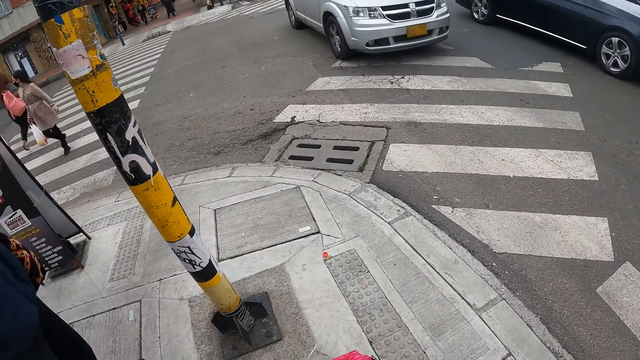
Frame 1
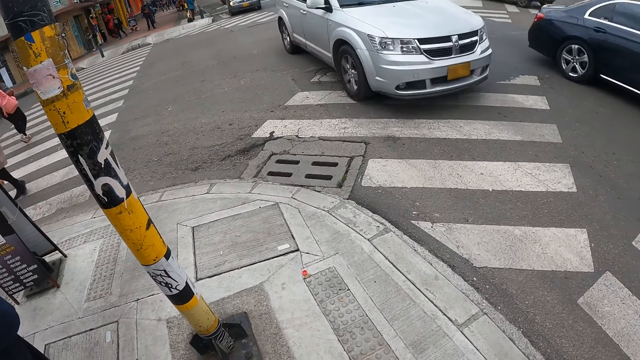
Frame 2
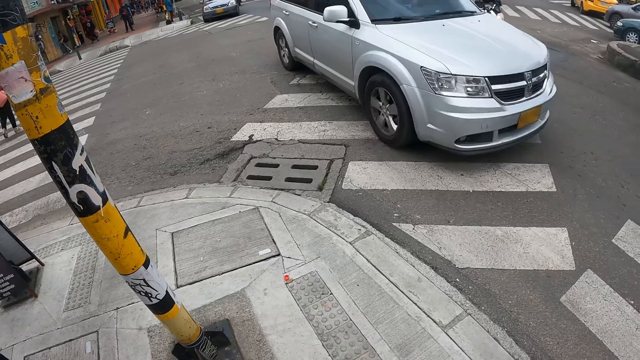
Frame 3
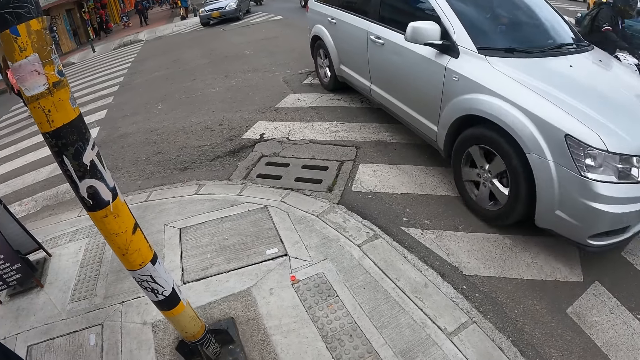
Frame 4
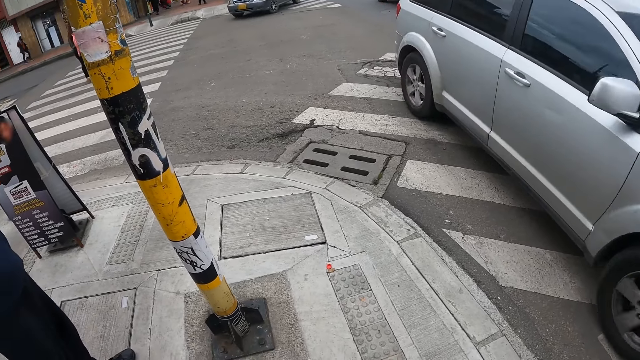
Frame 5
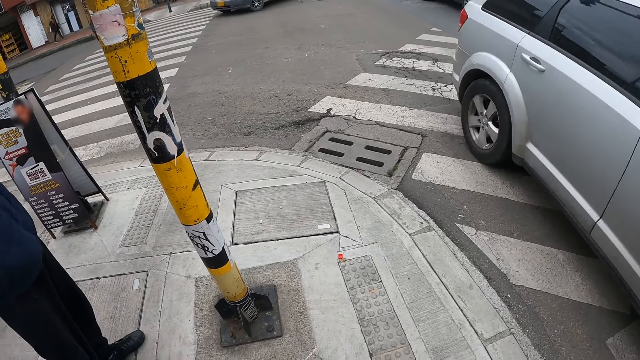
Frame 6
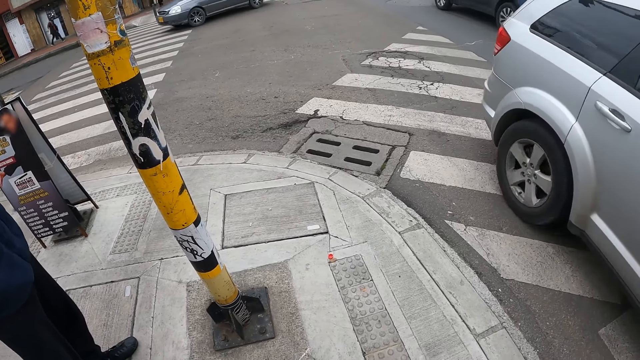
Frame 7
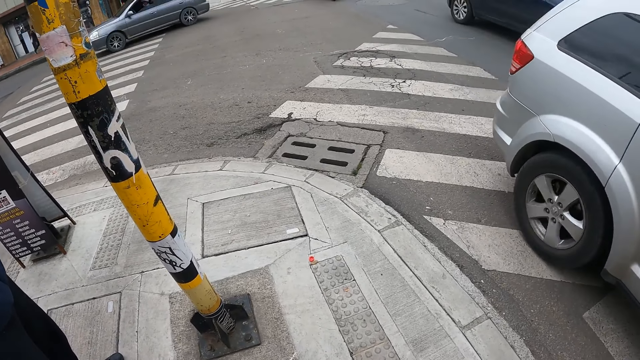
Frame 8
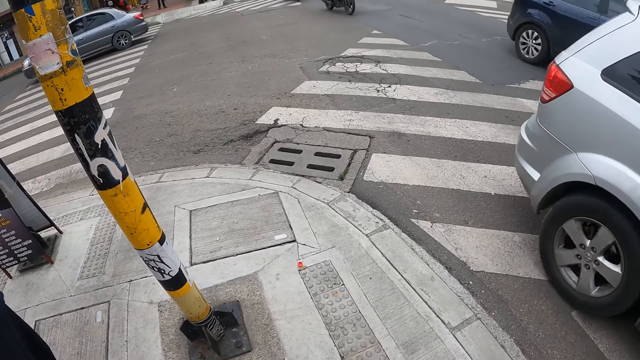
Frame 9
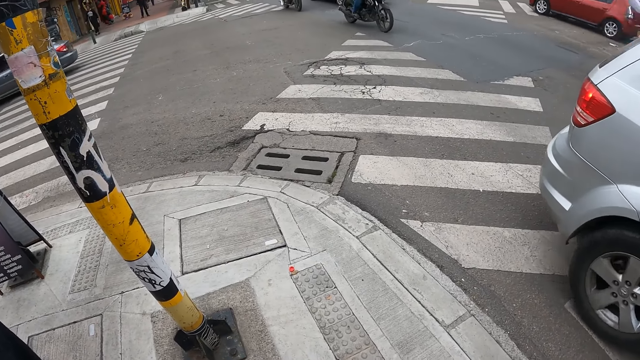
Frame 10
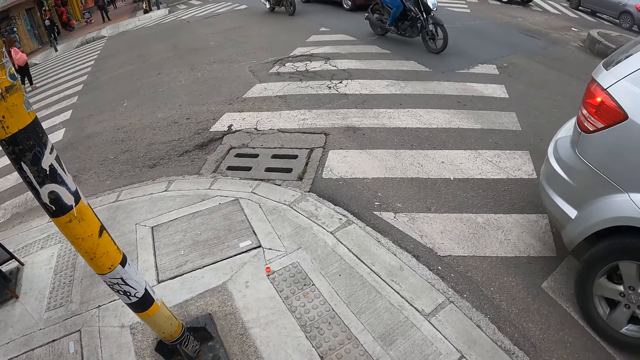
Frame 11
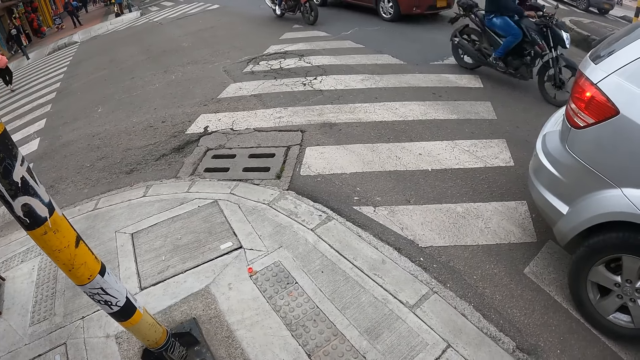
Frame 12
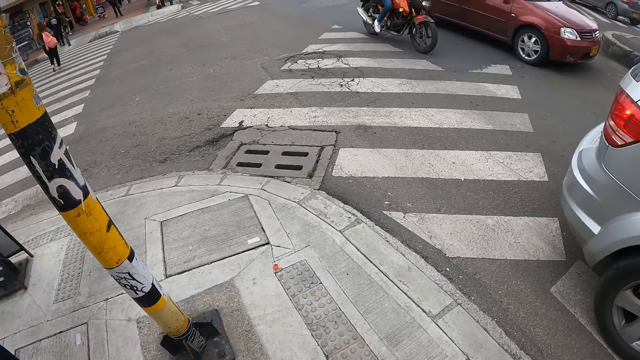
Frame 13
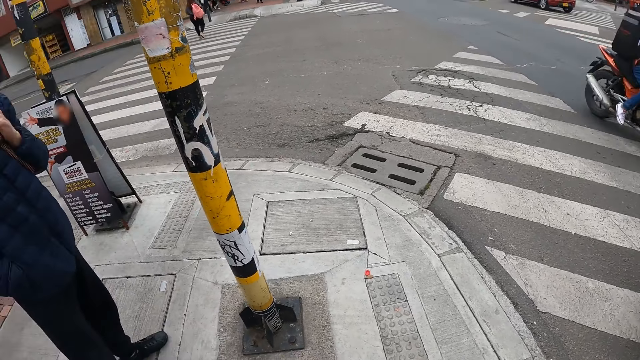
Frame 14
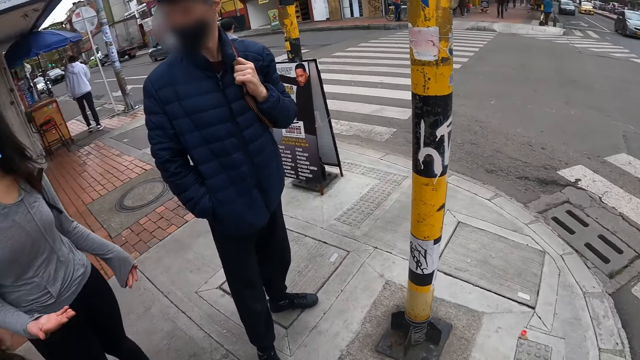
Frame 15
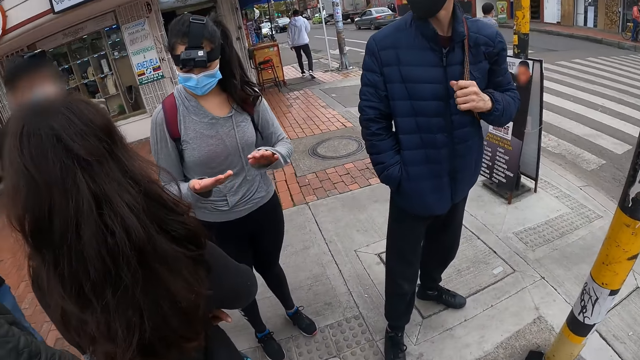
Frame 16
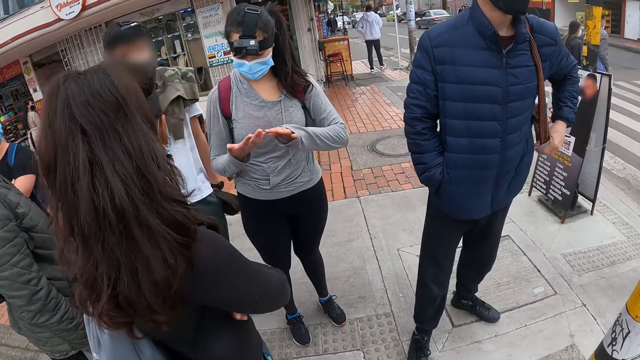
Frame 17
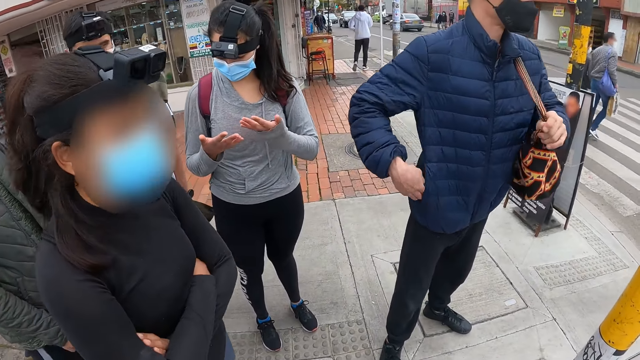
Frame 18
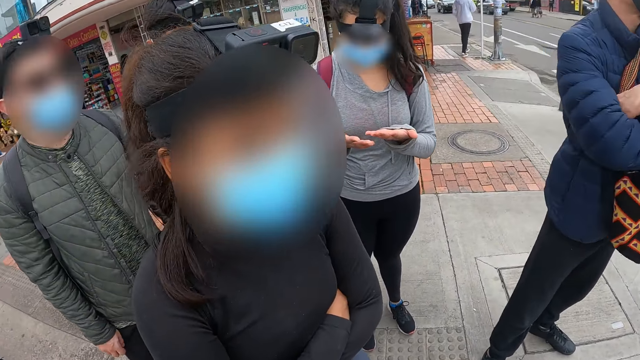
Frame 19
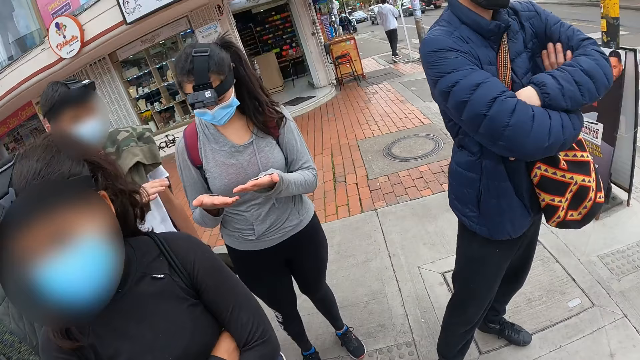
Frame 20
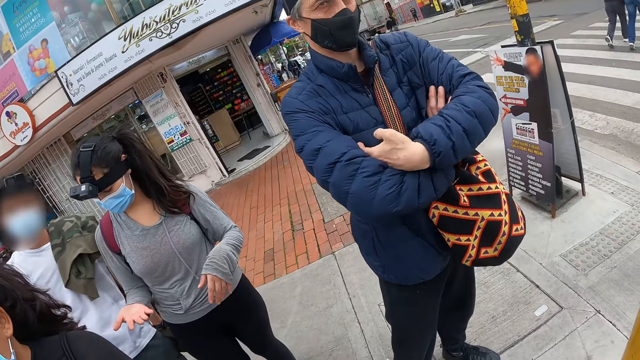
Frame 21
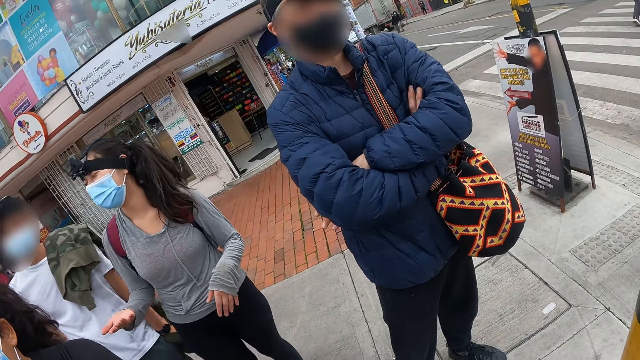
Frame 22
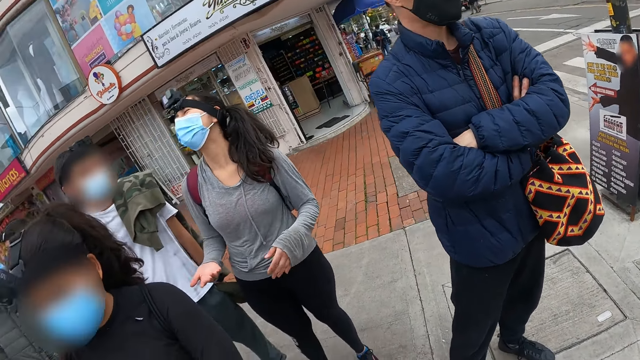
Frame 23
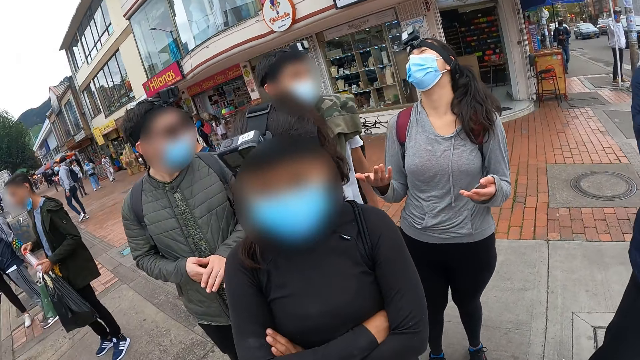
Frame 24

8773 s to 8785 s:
A person talks to another person.

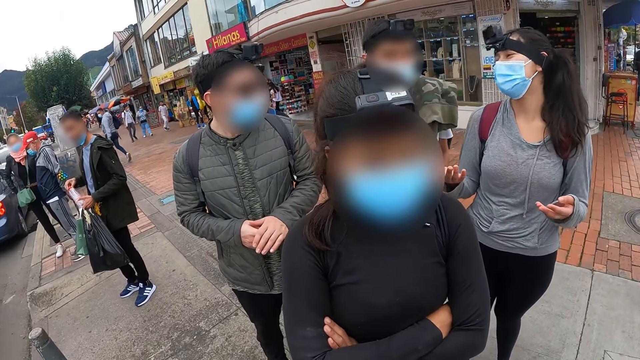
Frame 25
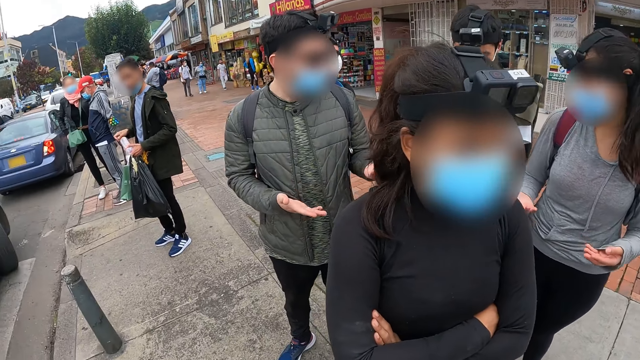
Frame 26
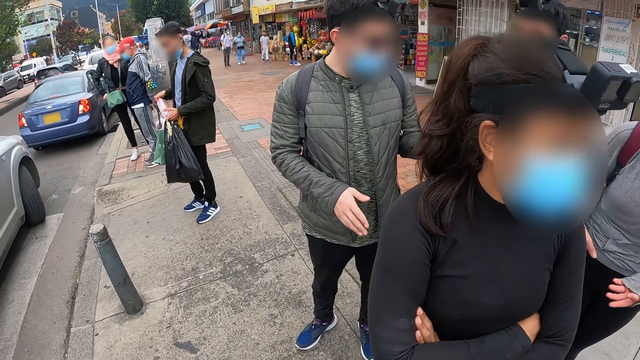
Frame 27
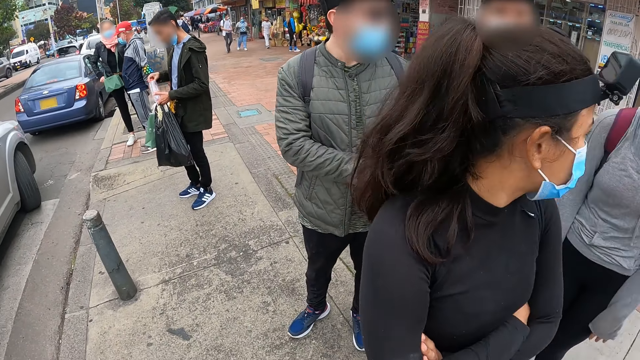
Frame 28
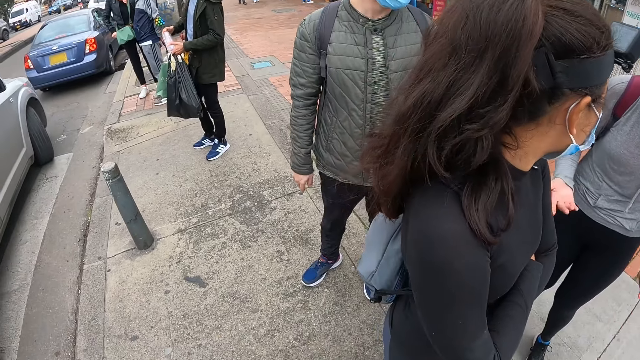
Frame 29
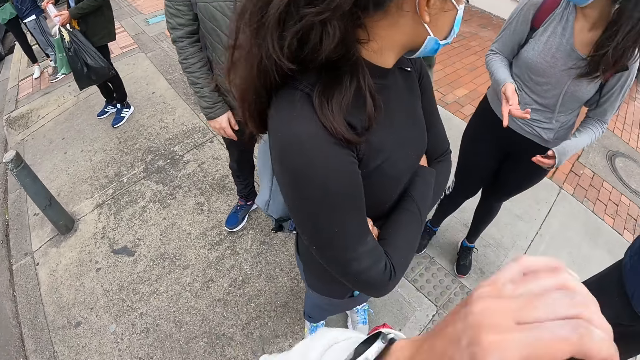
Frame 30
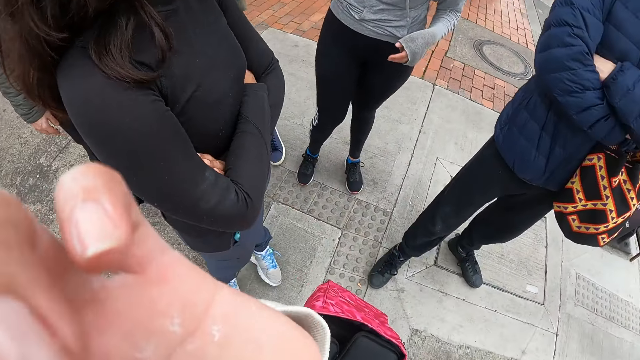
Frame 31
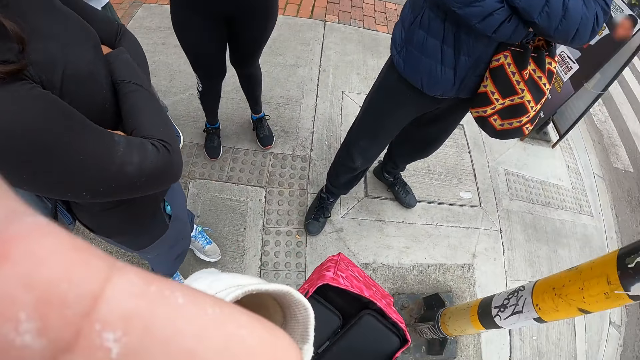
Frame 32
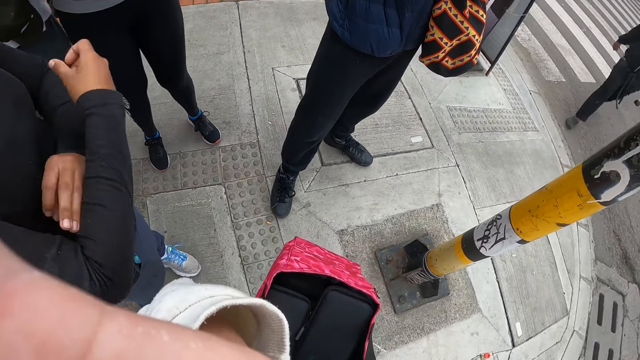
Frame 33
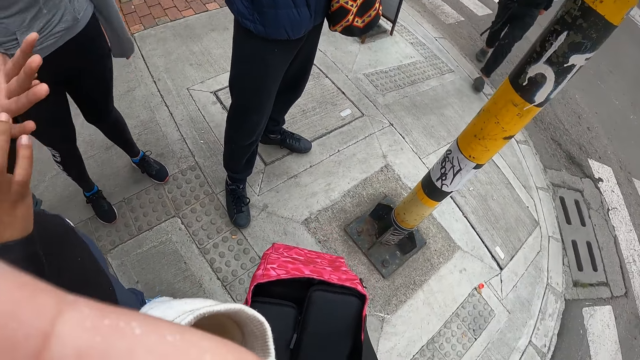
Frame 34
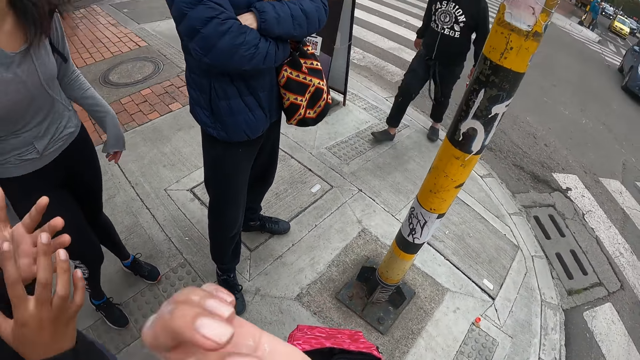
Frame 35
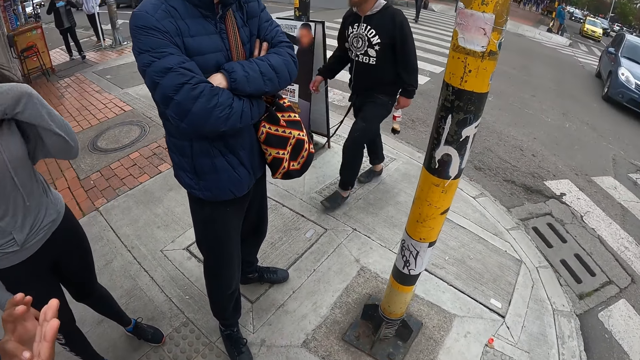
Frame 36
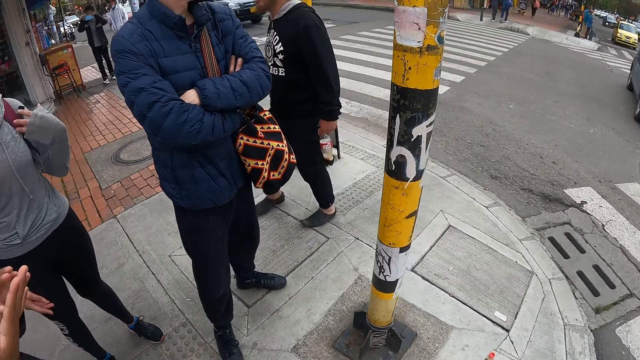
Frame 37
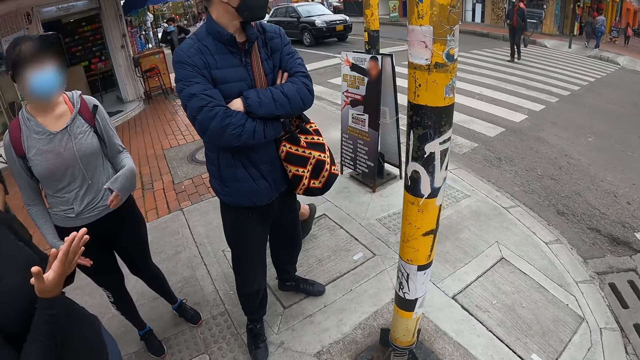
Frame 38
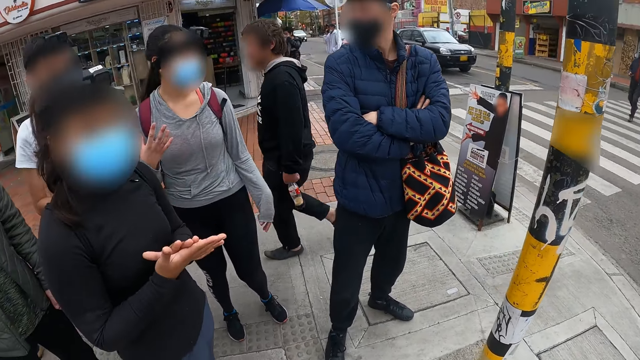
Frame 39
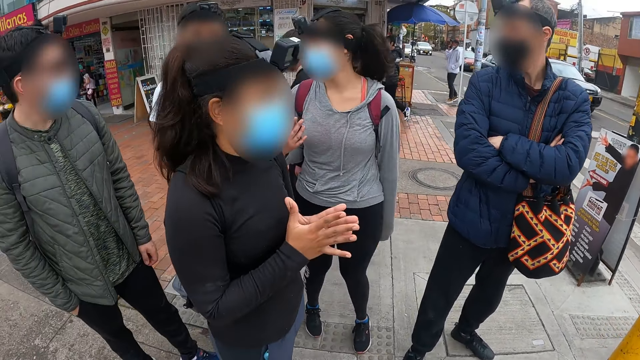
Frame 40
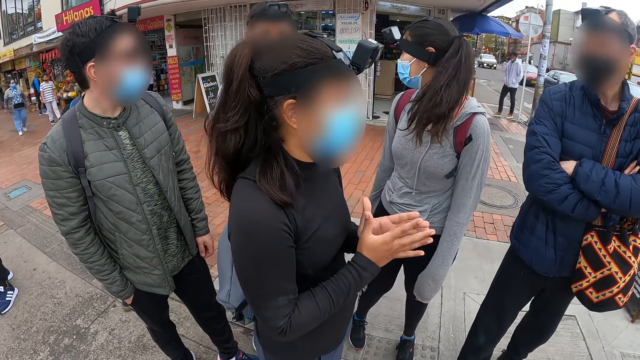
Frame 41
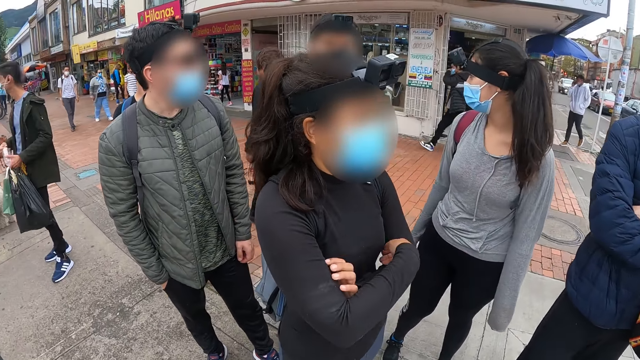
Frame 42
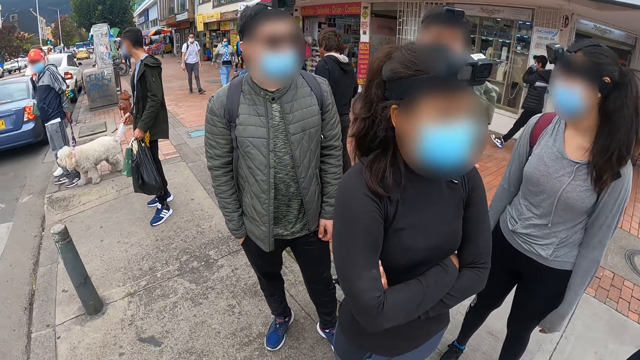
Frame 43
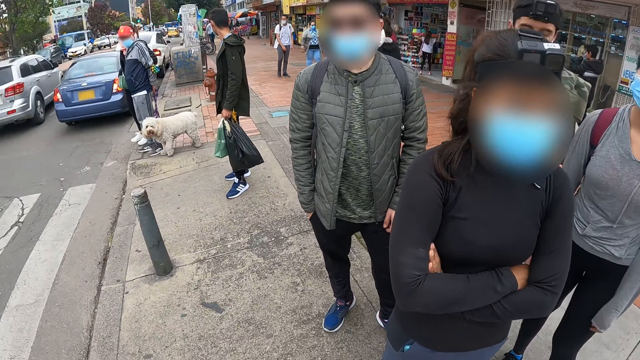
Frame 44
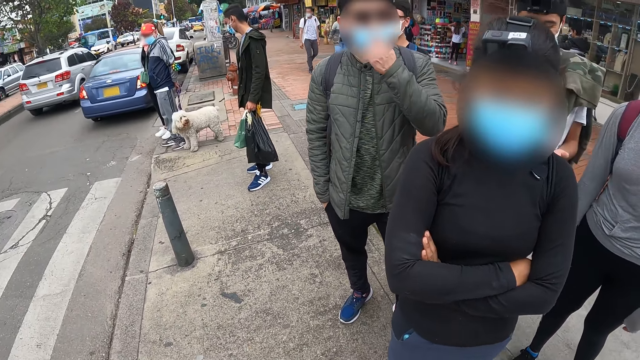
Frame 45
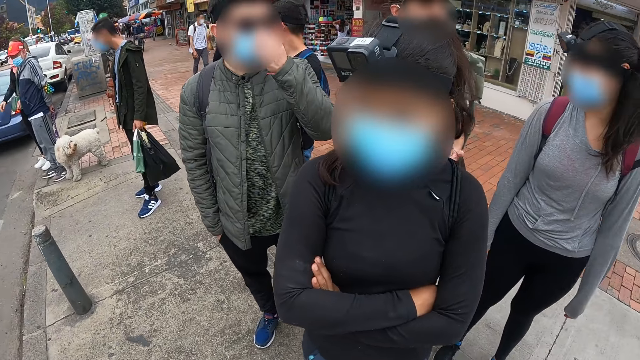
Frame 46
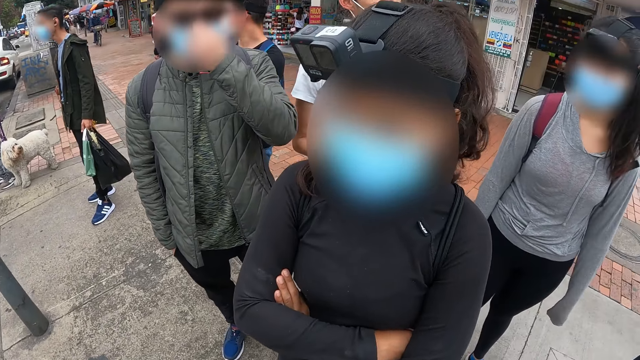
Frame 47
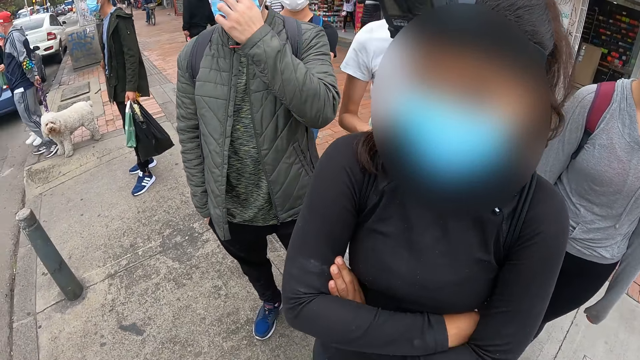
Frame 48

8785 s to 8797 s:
The camera wearer touches her eyes with his left hand.
